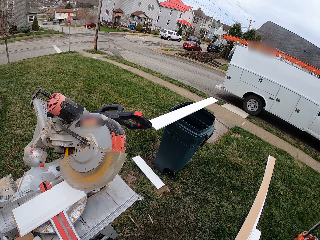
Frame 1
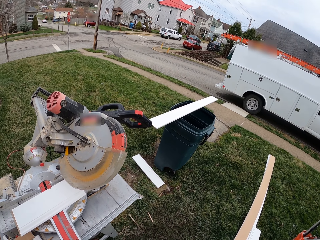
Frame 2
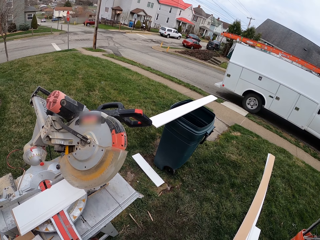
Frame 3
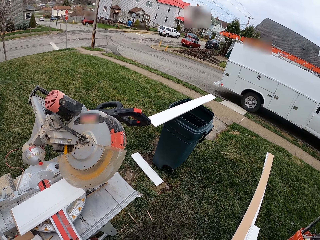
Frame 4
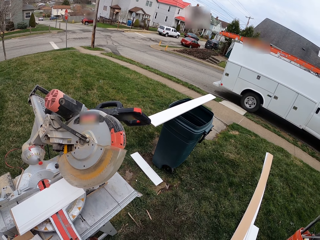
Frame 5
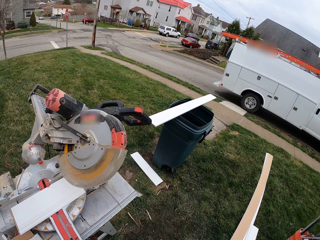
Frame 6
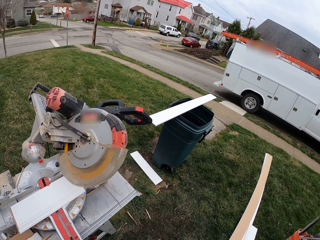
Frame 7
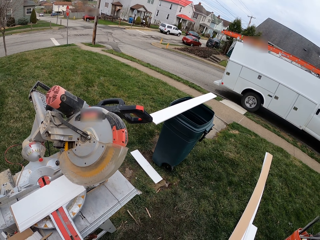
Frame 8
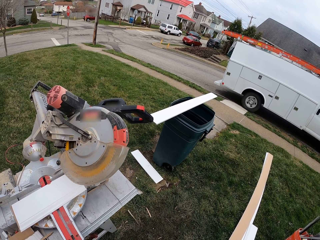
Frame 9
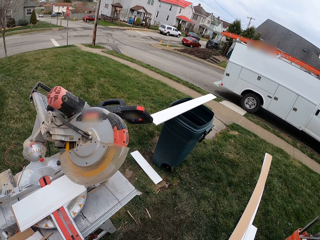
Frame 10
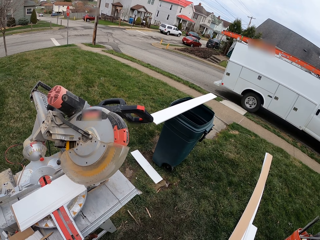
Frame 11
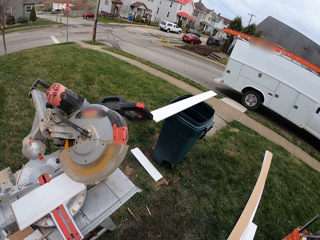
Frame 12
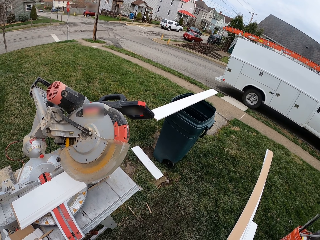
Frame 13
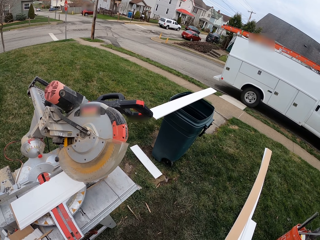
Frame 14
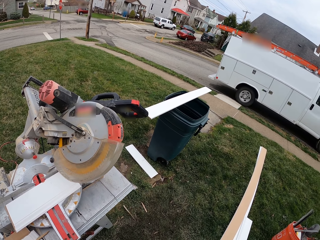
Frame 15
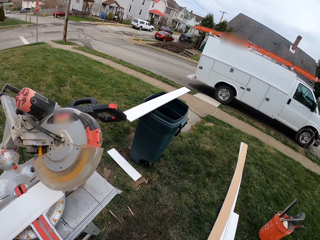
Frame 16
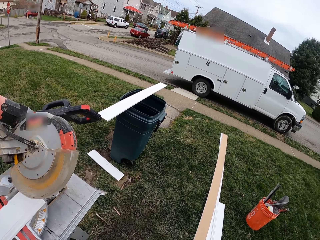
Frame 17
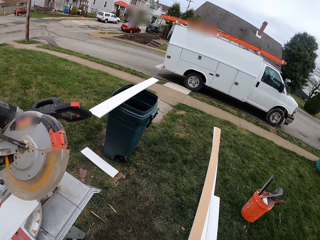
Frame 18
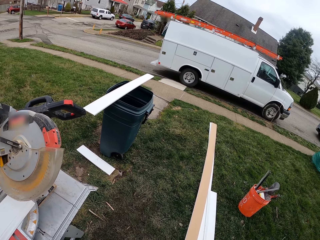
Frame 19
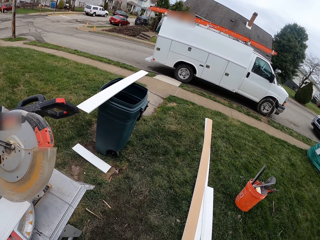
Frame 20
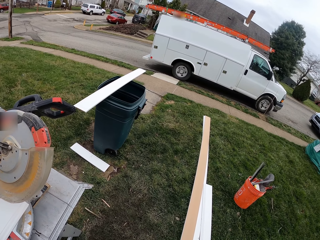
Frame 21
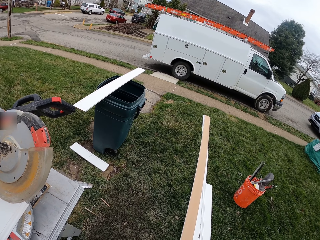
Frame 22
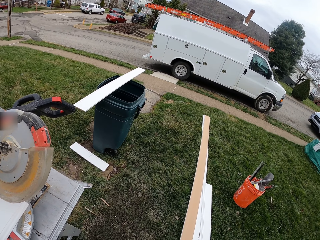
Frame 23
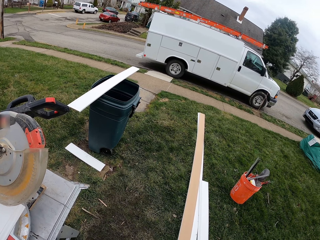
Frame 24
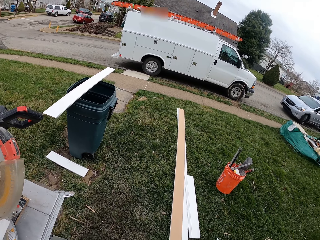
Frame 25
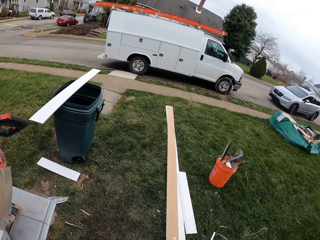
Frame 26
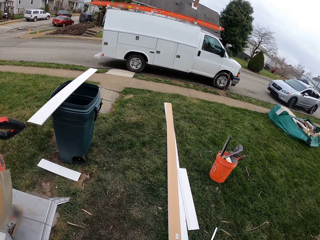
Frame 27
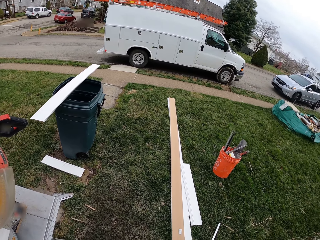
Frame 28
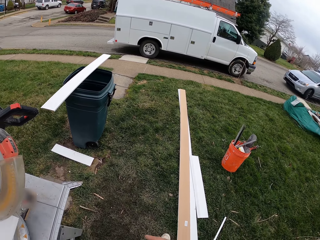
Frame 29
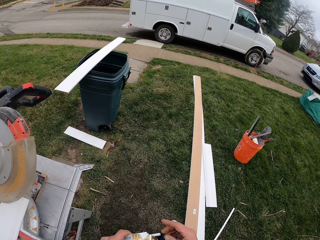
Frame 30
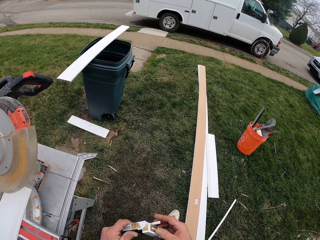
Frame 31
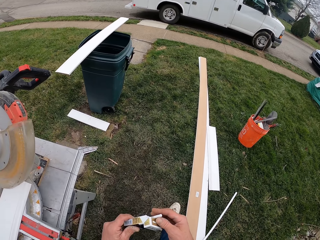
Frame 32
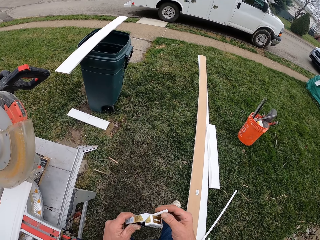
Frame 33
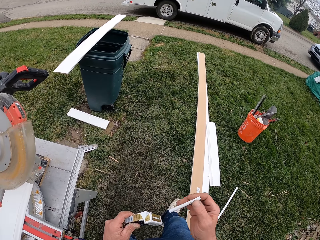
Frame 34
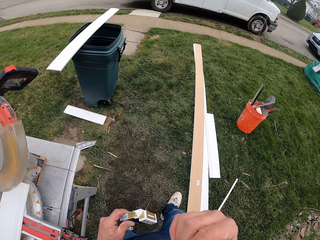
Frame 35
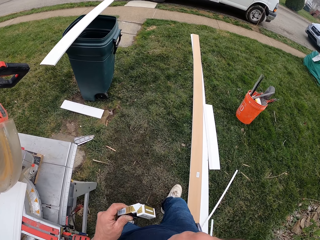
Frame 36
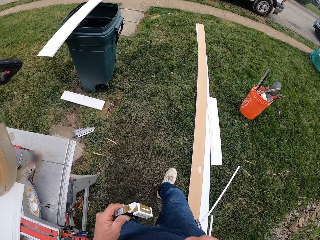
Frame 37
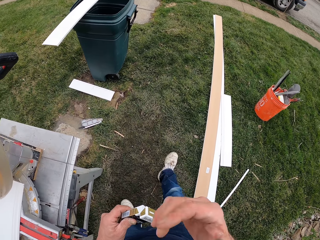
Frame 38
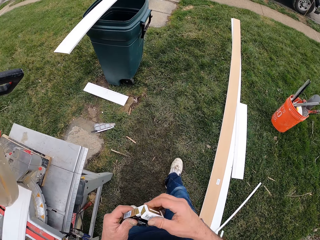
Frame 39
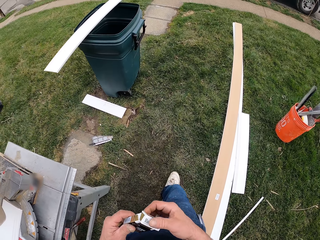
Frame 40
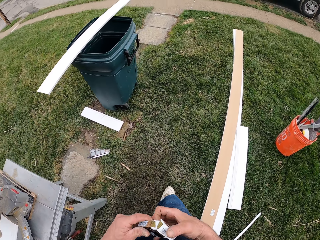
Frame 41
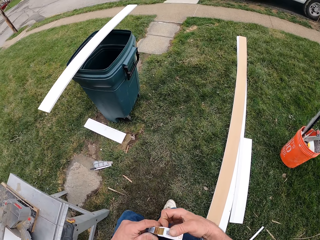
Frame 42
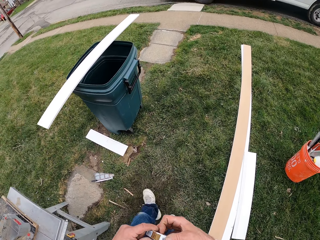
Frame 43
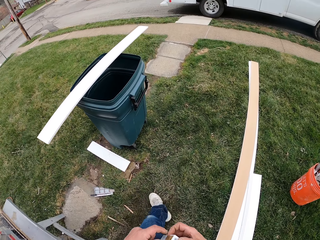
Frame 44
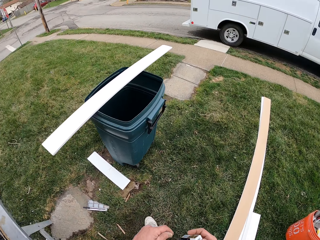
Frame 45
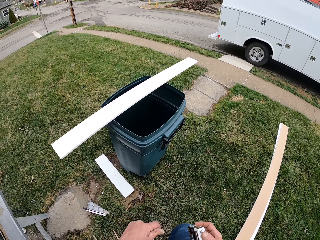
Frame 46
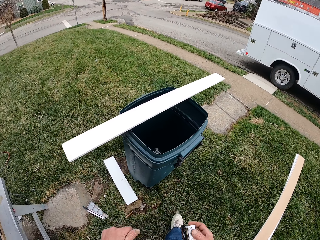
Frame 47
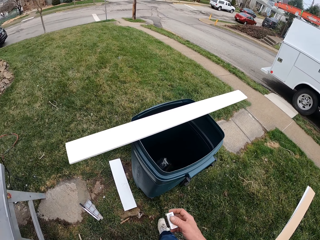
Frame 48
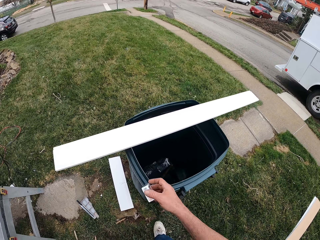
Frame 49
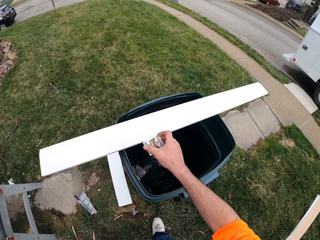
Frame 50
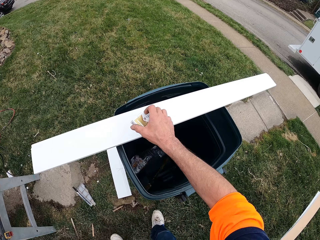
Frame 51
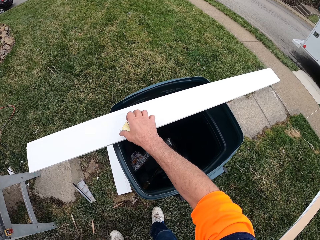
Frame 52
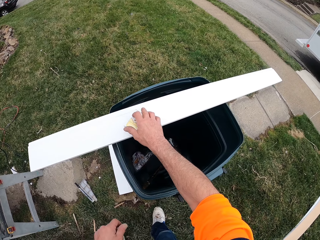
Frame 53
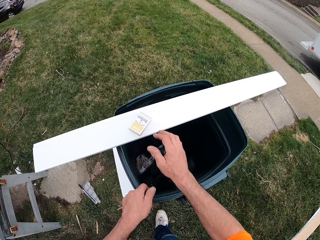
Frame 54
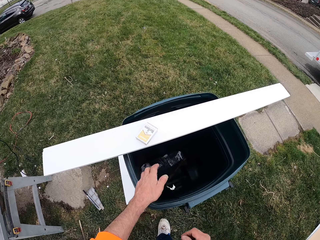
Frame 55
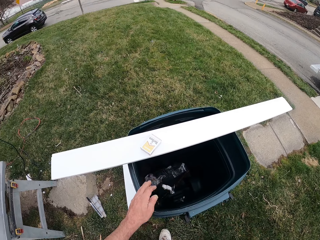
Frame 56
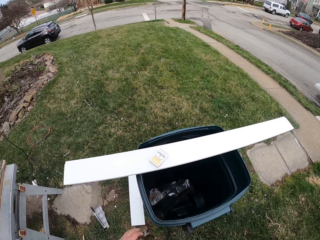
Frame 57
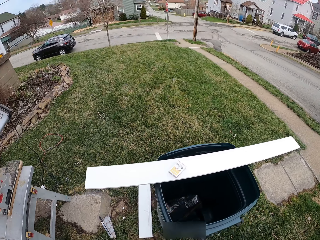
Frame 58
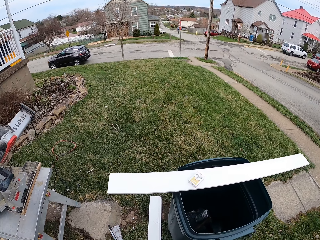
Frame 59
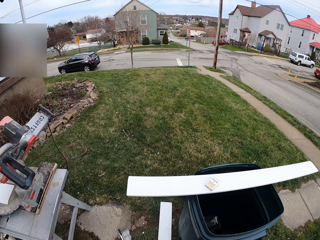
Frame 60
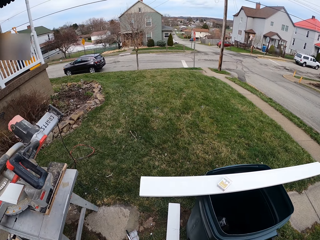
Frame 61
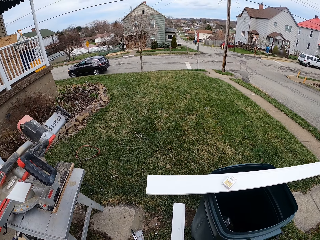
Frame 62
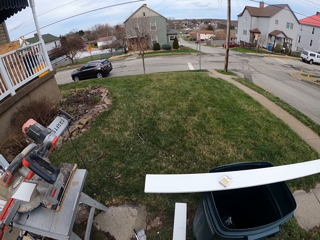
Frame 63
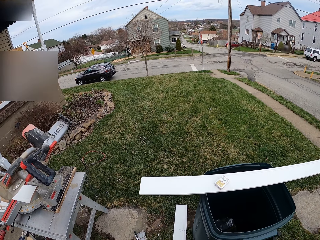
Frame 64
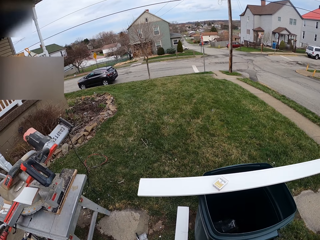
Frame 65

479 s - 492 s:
The camera wearer looks around. He removes a cigarette from the cigarette pack. He places the cigarette in his mouth. He walks towards a bin. He places the cigarette pack on a plywood sheet. He drops a cigarette paper into the bin.

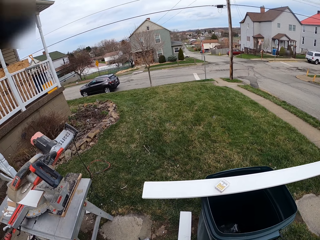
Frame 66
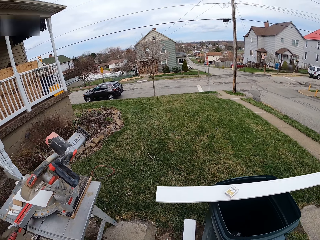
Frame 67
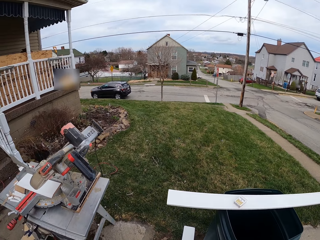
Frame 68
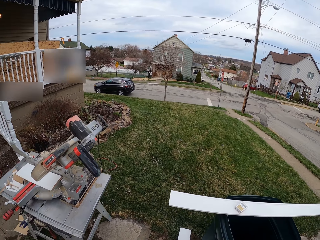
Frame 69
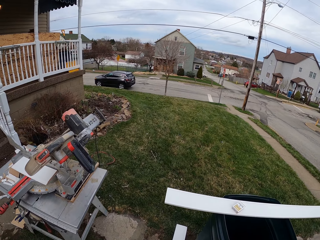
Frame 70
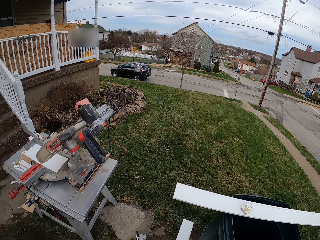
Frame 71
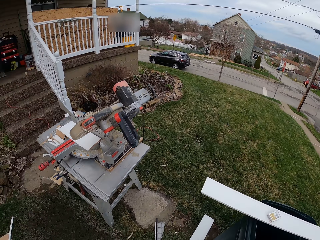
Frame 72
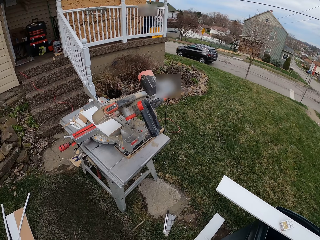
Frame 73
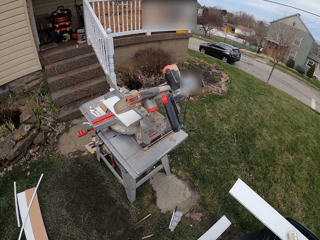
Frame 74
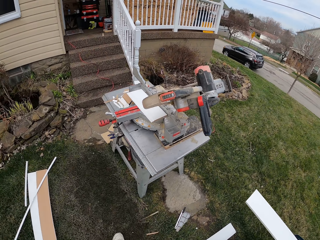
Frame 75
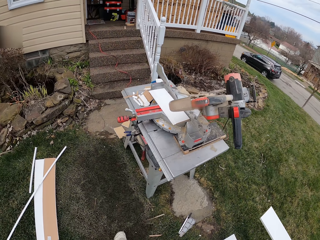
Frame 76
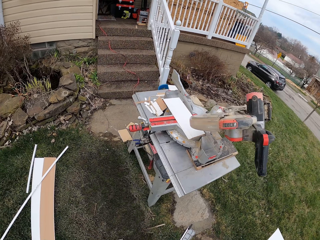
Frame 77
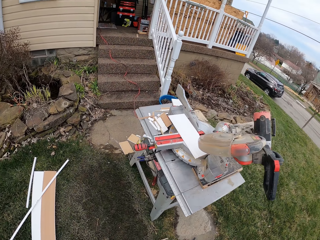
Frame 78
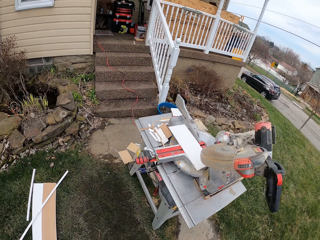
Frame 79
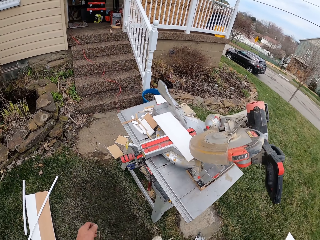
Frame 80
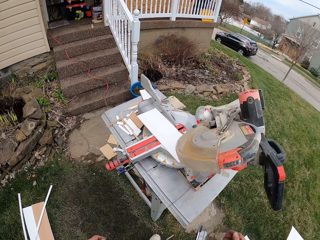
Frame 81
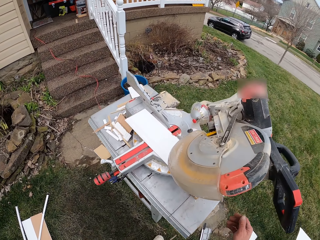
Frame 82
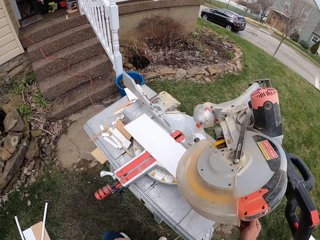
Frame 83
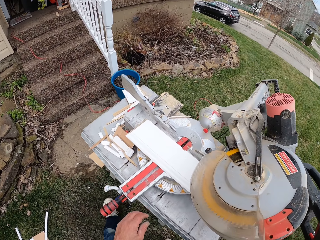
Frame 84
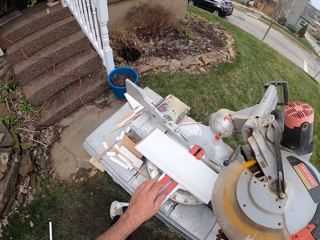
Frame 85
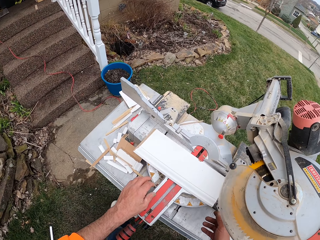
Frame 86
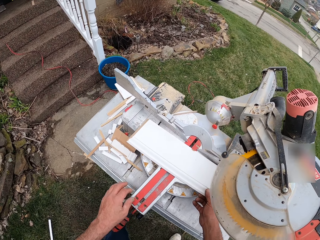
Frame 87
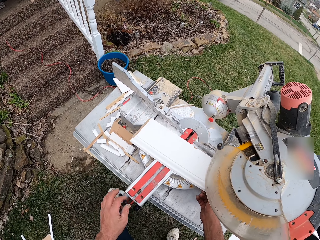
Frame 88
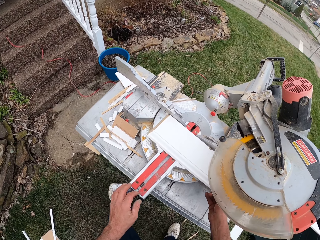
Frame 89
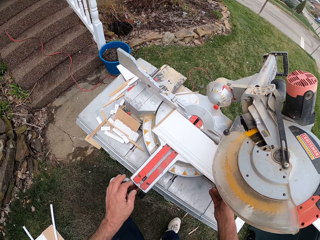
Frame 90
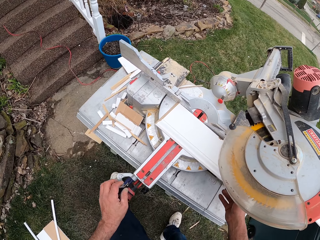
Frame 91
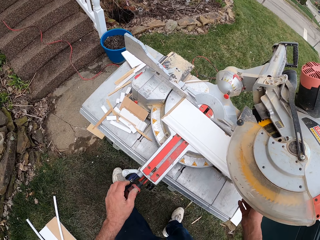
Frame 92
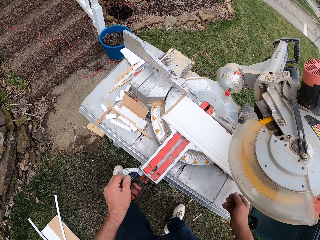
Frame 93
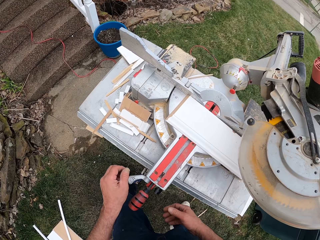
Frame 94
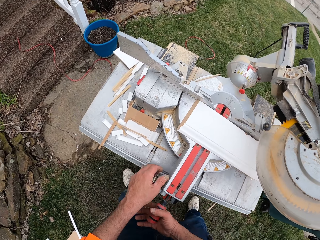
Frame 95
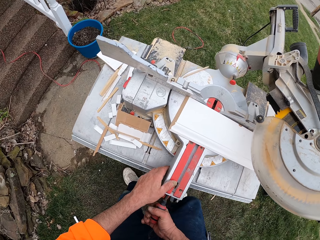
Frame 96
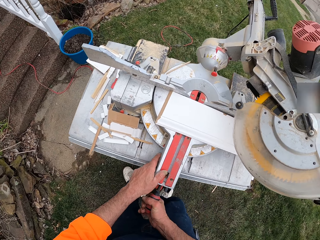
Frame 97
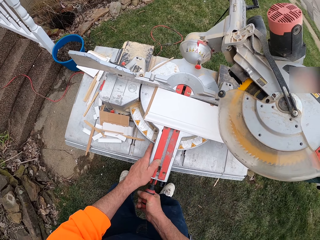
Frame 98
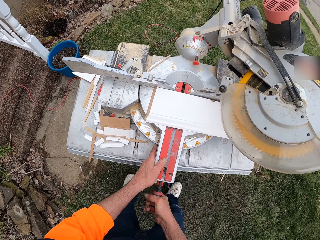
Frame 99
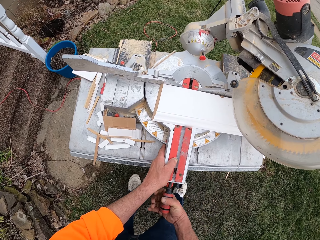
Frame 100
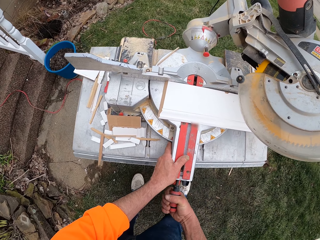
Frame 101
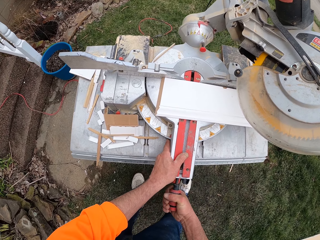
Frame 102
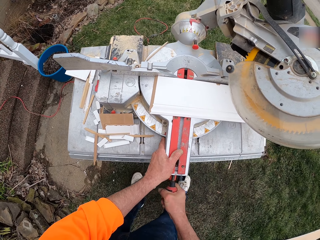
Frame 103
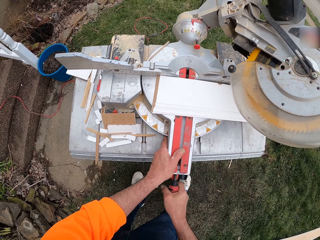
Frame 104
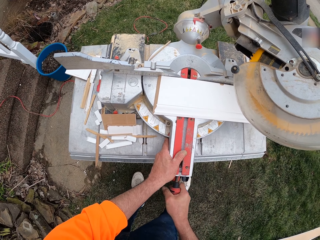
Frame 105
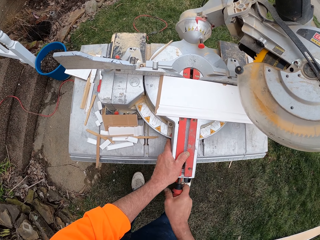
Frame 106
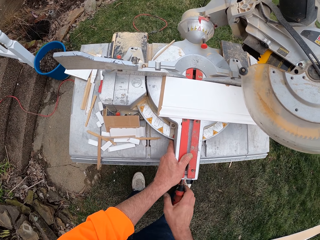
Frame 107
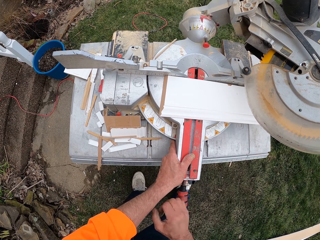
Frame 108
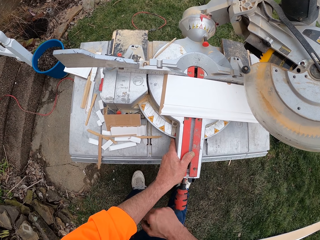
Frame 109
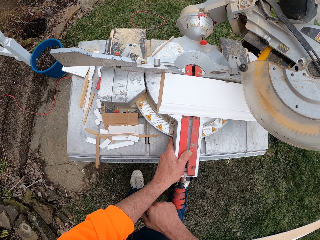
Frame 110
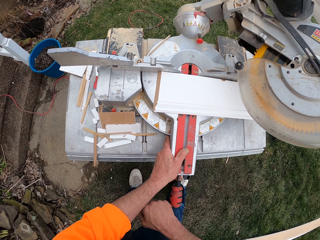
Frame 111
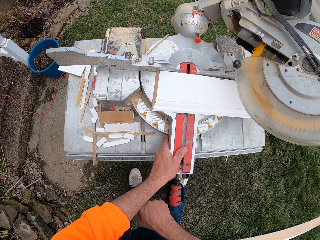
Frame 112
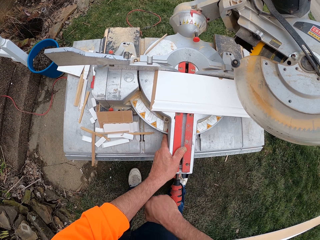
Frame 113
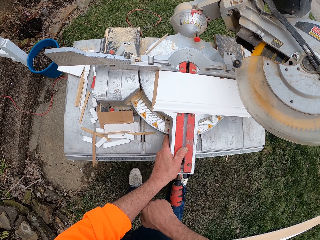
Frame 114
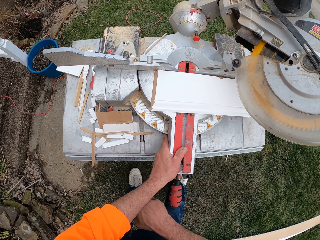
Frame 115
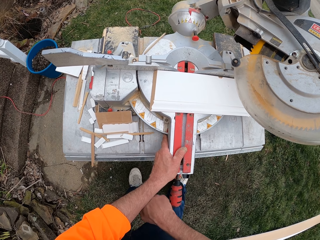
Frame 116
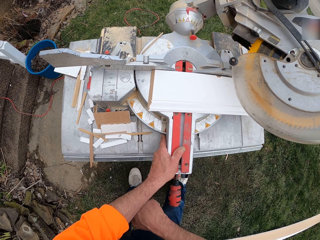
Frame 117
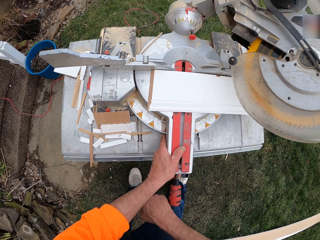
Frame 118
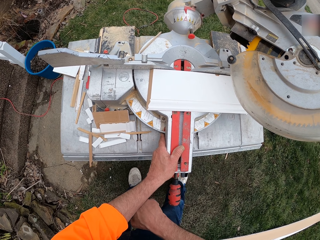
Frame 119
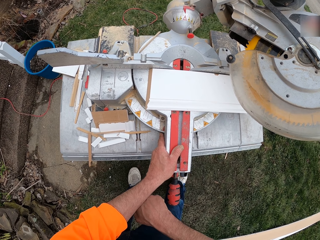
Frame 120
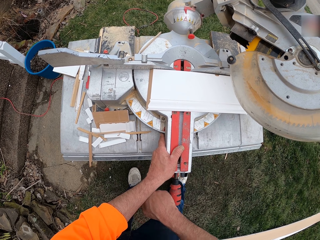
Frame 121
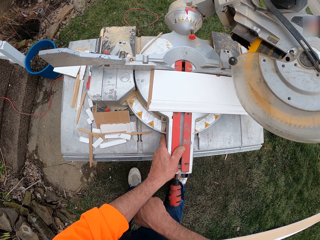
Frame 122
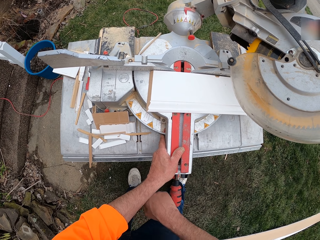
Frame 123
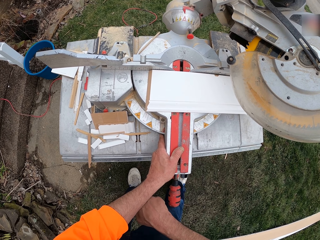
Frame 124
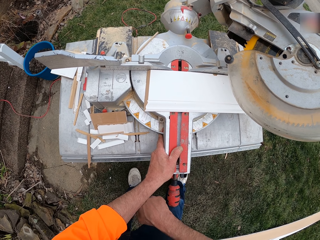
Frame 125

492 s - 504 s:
The camera wearer walks back to the circular saw. He adjusts the plywood sheet on the circular saw plate. He rotates the circular saw knob with his right hand and holds the circular saw plate with his left hand. He taps the circular saw knob with his fists.
